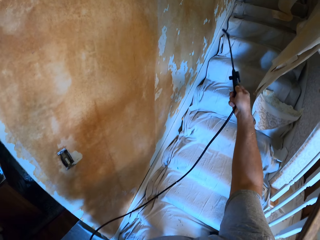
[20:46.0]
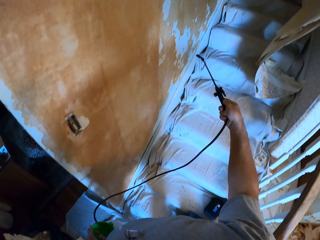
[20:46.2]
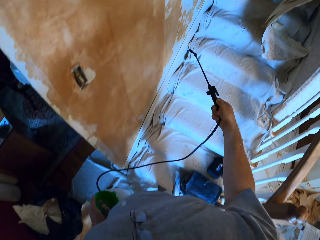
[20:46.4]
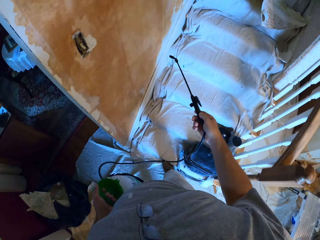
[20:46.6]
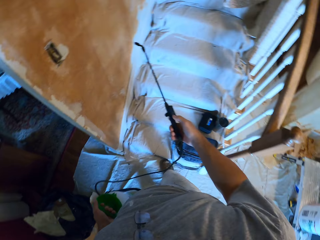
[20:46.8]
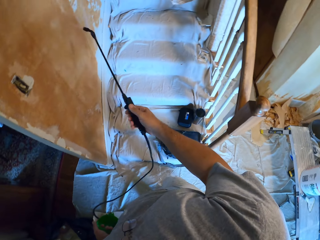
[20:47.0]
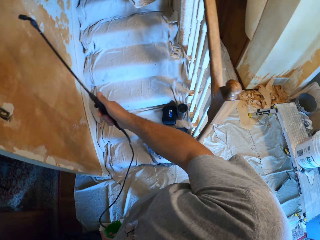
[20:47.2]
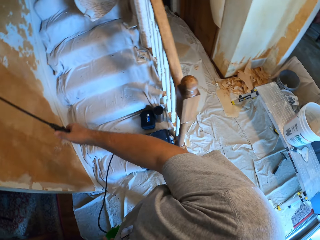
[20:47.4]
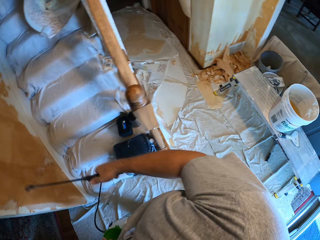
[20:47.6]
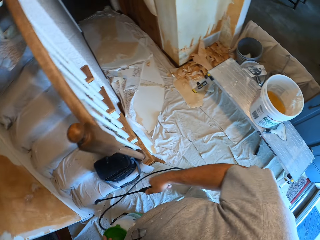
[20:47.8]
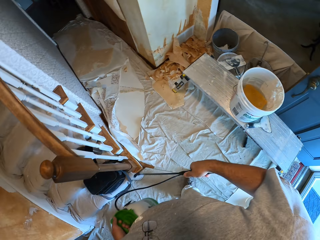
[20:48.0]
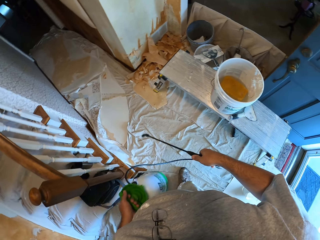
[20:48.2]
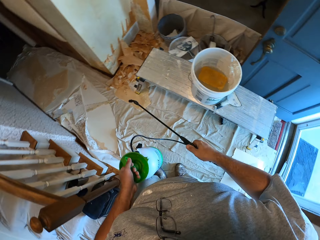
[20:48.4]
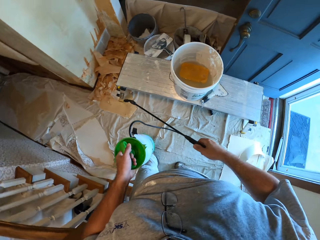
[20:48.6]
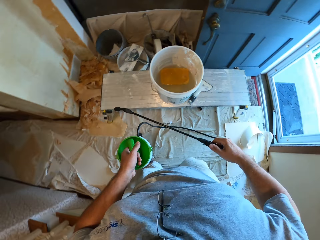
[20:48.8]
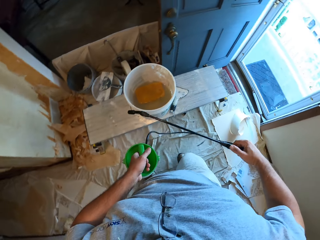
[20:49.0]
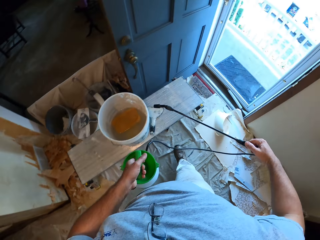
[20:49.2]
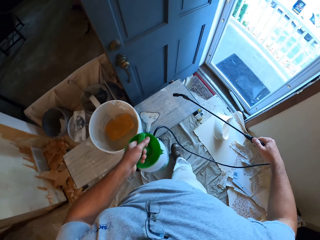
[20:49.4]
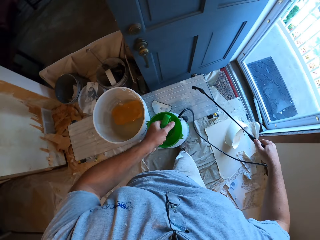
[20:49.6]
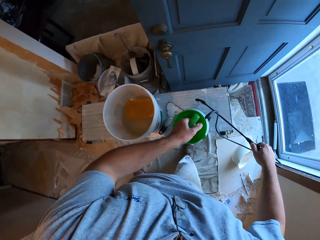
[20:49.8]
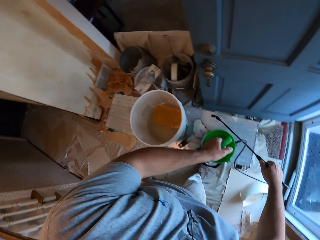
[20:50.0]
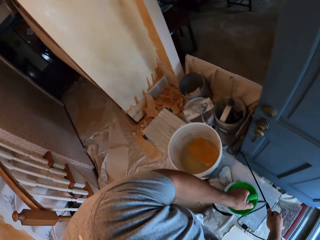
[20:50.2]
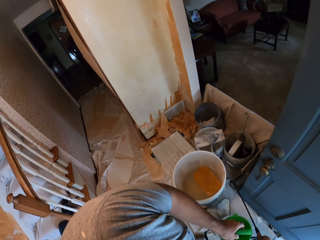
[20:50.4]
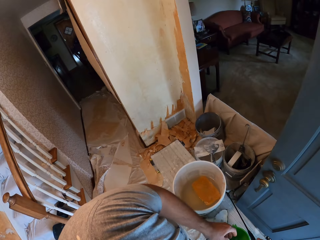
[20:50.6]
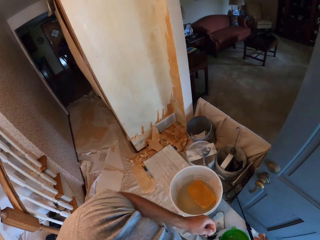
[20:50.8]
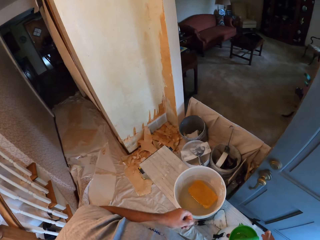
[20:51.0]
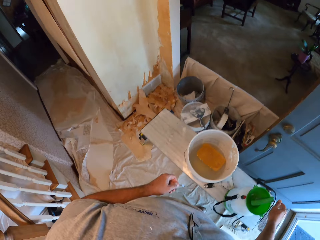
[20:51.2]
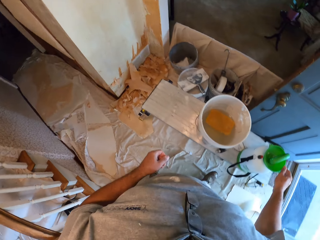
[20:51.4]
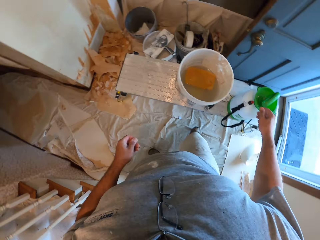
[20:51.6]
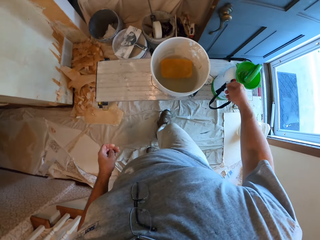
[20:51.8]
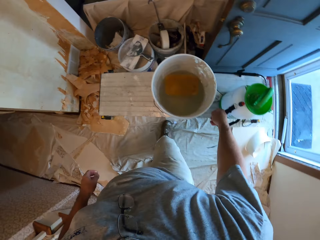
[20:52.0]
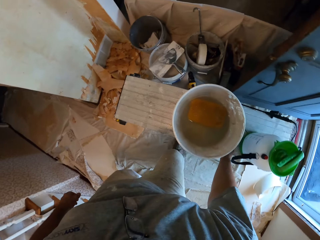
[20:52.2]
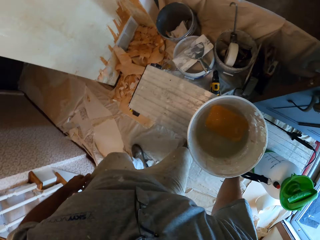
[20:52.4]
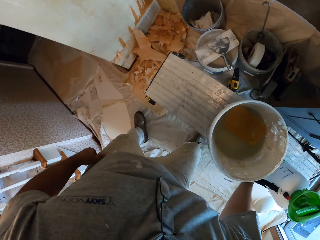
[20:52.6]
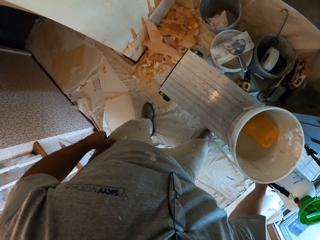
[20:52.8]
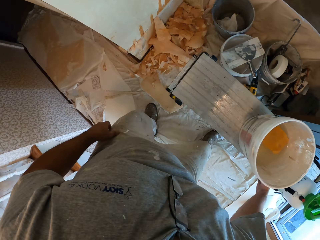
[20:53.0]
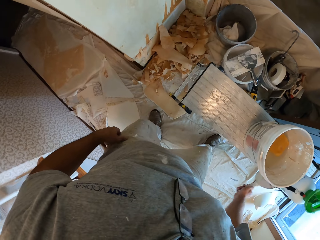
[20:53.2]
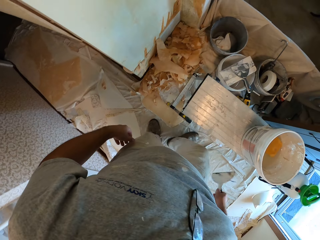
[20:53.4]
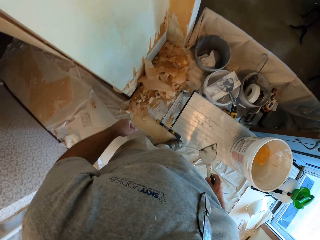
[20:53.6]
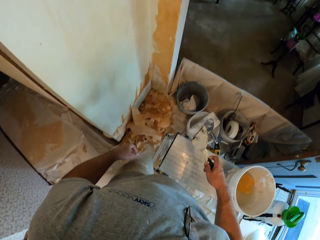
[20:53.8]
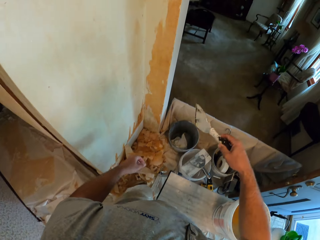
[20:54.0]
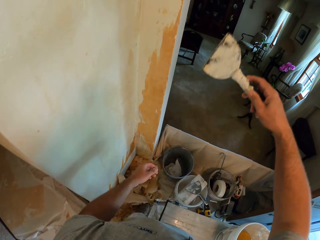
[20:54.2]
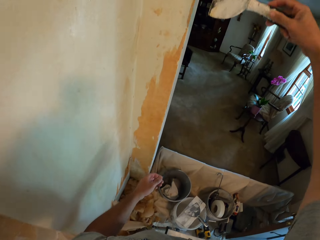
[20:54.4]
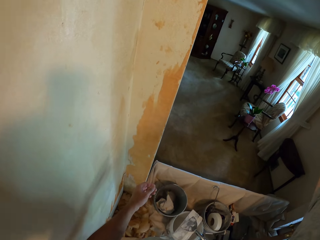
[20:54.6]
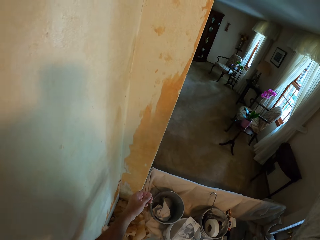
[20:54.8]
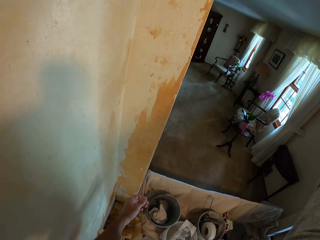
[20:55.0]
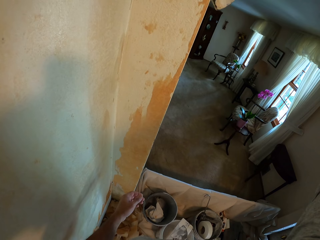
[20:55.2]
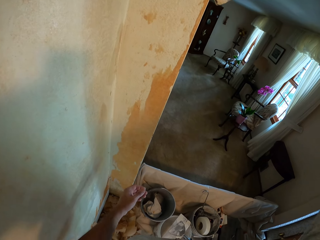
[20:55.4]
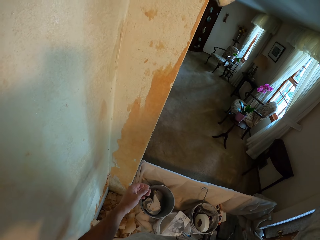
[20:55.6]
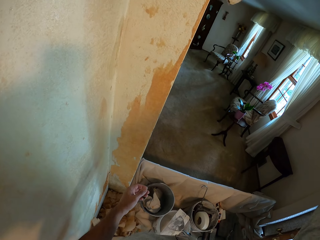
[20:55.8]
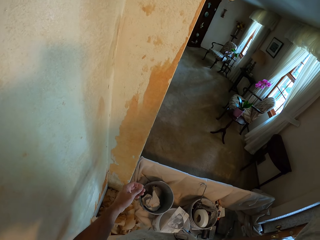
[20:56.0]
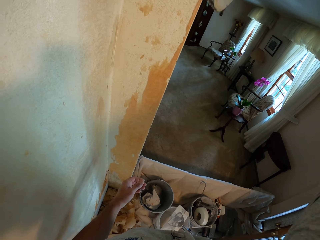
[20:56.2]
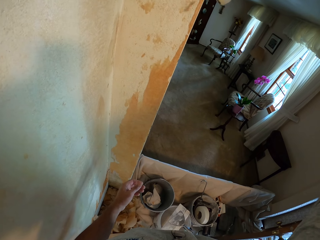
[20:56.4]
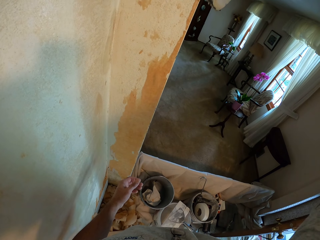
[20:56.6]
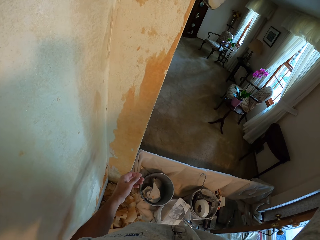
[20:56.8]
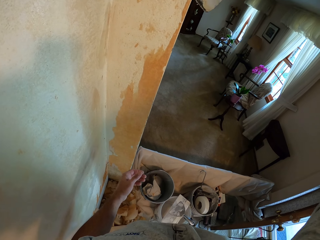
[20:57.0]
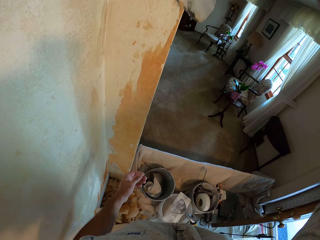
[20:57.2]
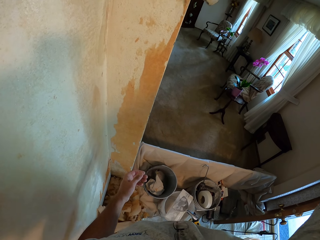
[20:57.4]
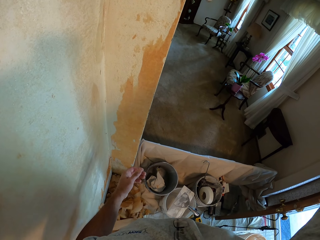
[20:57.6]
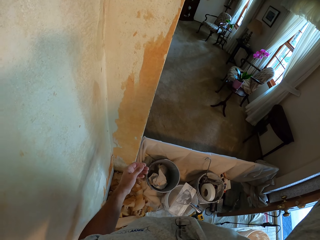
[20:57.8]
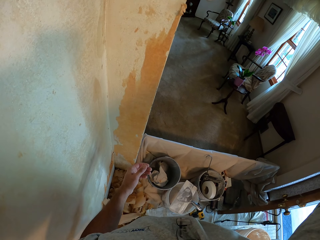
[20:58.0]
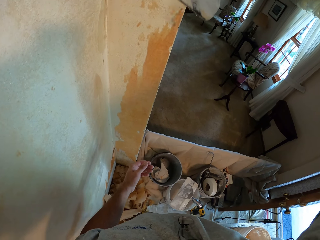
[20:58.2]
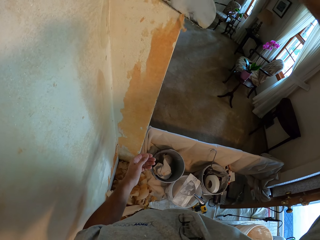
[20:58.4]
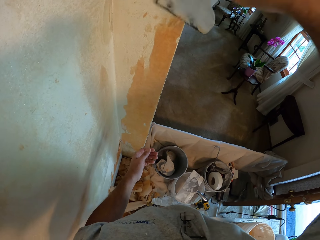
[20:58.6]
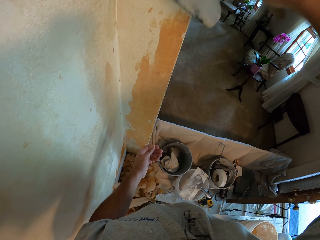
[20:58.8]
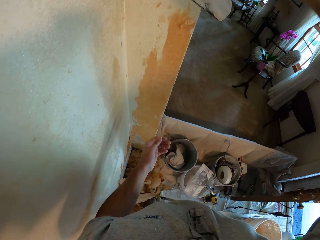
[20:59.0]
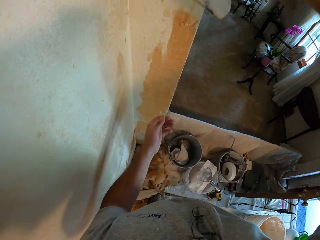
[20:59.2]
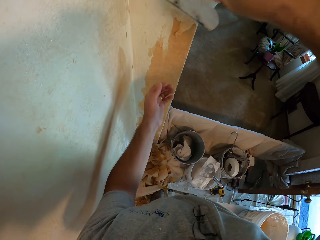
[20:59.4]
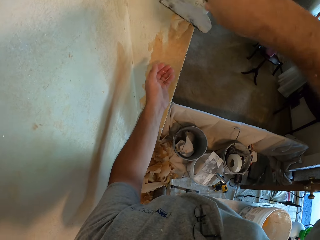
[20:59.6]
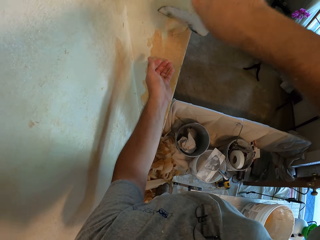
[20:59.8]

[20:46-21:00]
The camera wearer walks to the wall. They put the spraying machine on the bench. They pick up a wall scraper from the bench. They walk to the wall. They remove the wrap paper using the wall scraper.

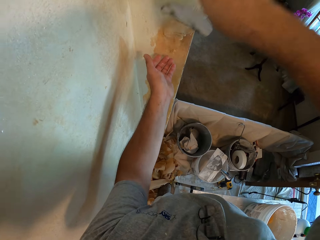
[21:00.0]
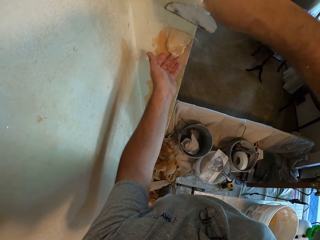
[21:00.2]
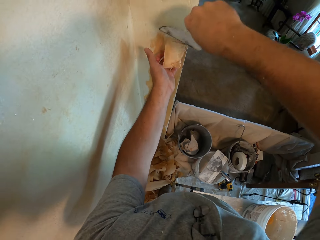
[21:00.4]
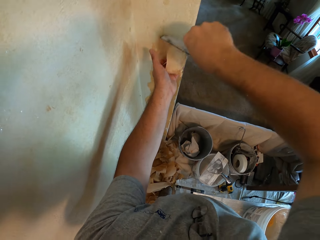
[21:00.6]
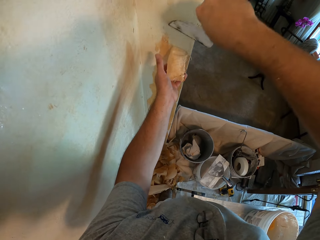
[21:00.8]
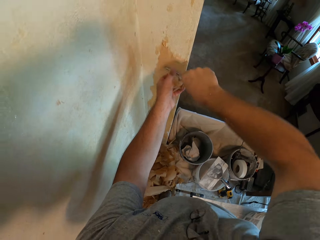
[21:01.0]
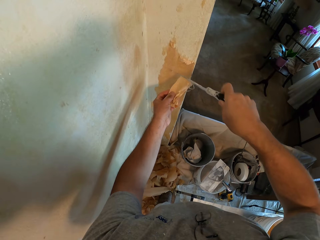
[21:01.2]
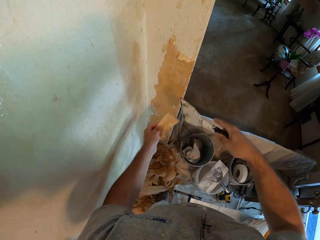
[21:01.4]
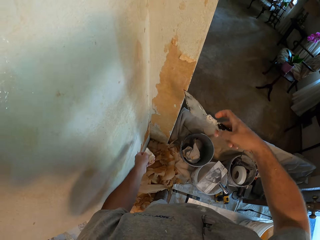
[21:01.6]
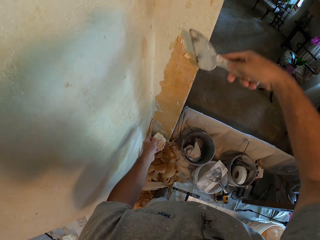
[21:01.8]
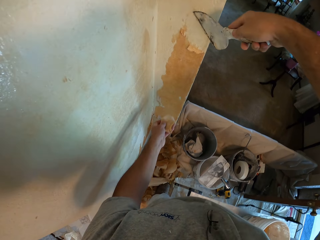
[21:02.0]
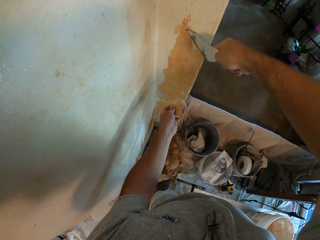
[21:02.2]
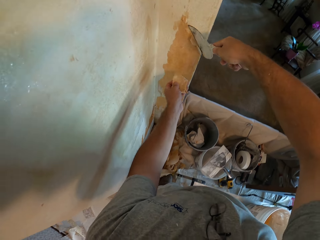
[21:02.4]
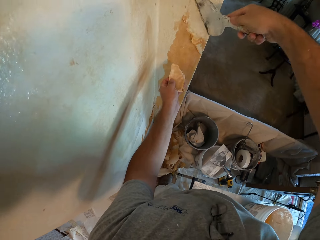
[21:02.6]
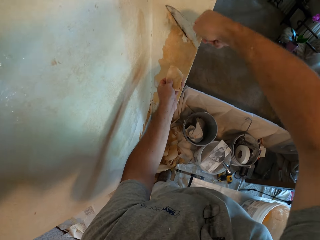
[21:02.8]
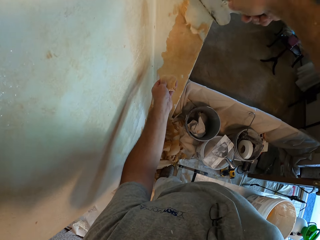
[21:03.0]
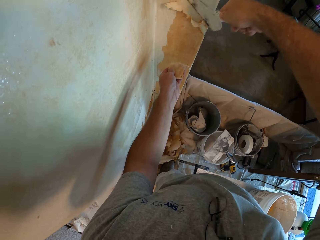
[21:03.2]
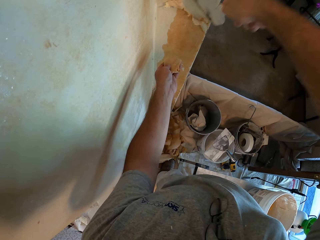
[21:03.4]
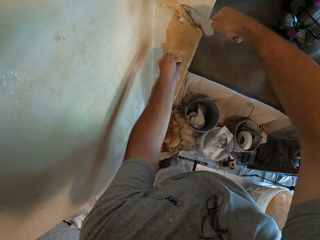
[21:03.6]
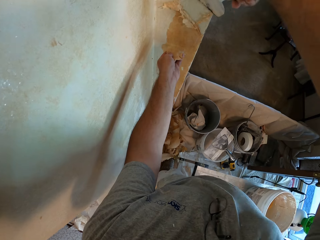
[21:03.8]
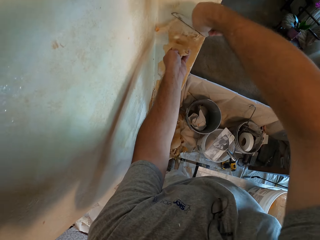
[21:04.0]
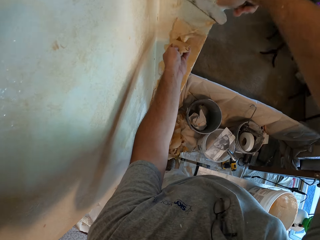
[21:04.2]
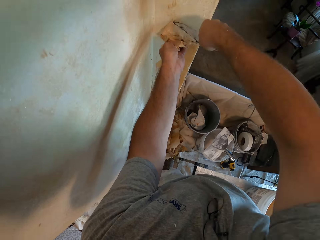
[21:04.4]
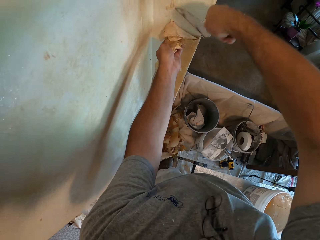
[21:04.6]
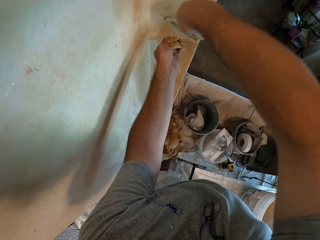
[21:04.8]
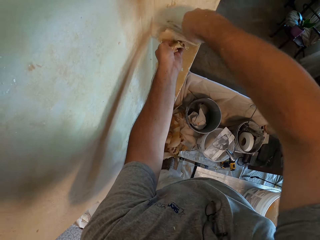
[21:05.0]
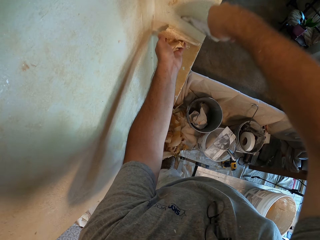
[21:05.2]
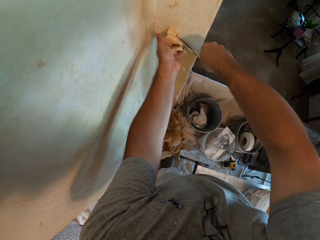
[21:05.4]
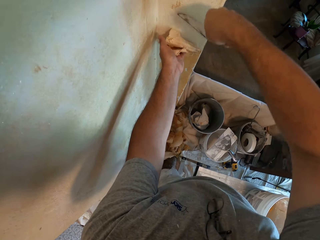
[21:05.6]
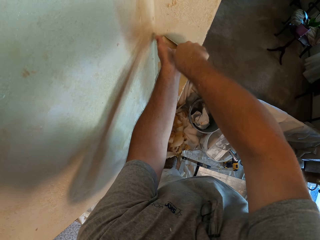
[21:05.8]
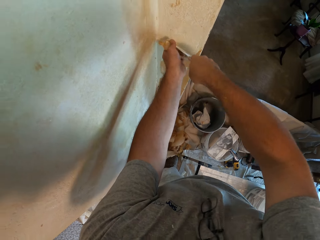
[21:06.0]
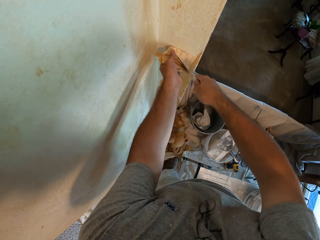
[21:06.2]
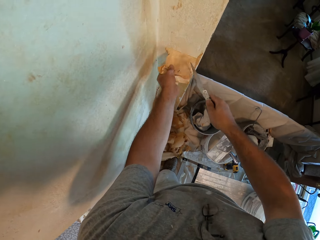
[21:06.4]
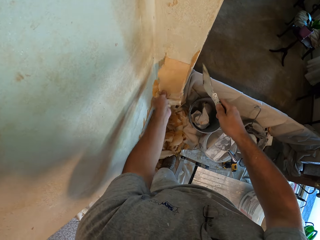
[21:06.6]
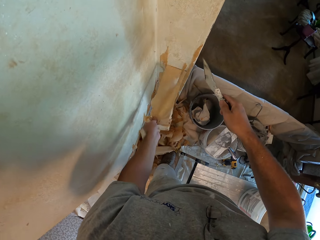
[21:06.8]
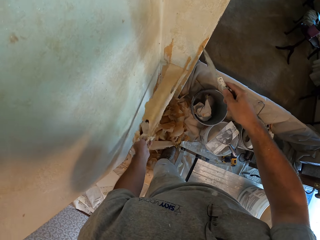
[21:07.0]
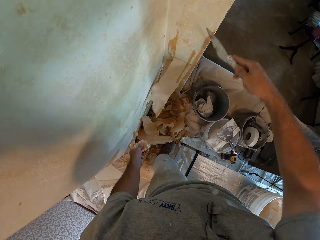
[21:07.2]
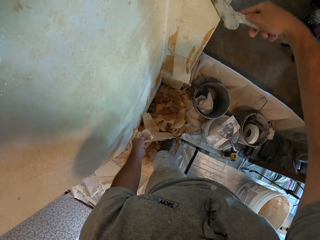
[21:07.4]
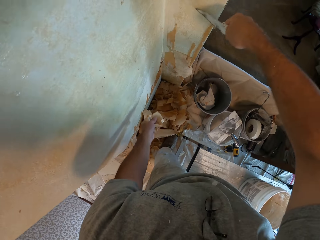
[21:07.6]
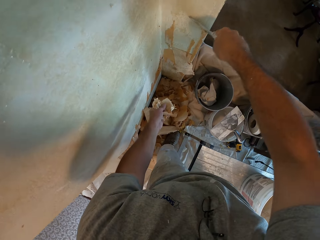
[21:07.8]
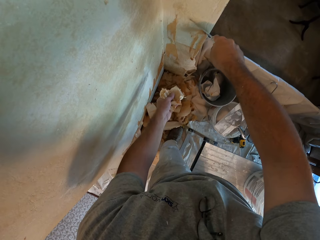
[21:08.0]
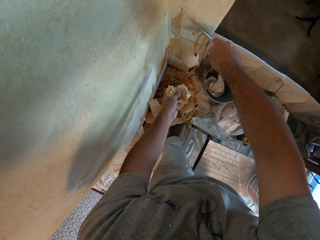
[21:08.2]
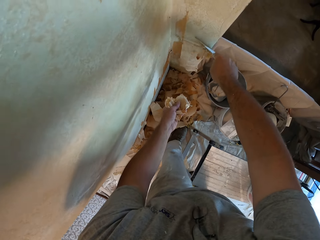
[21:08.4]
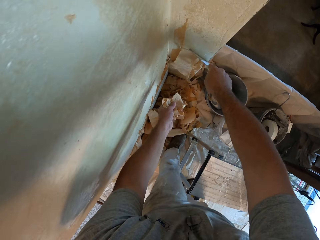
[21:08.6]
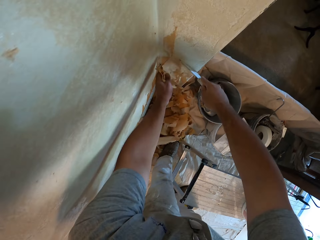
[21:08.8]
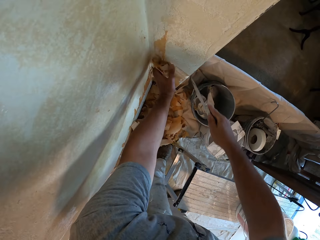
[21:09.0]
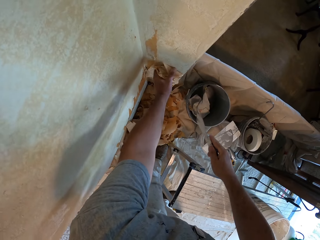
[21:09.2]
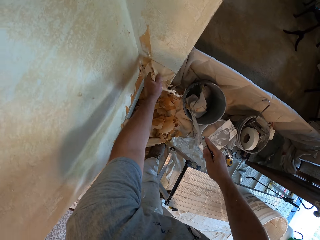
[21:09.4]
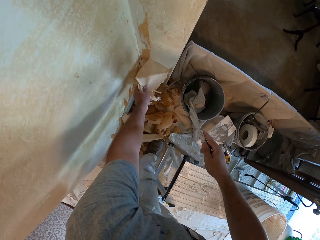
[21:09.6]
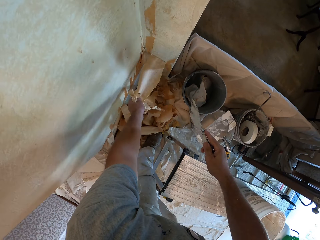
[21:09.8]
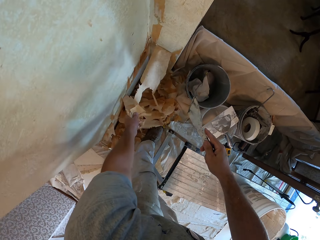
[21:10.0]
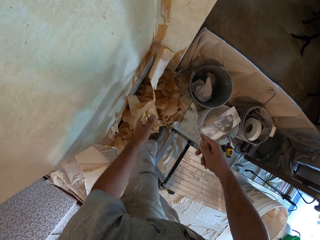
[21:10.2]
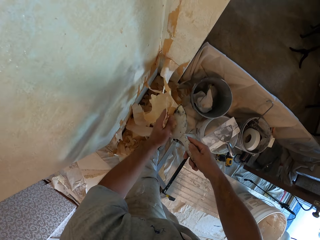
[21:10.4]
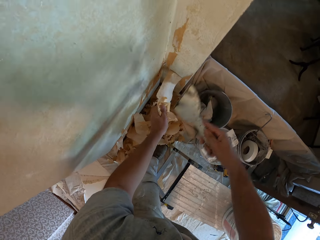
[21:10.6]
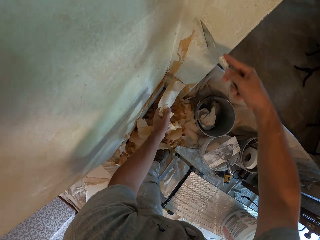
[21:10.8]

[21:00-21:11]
The camera wearer pulls the wallpaper with his left hand. He scrapes the wallpaper on the wall with a putty knife. He pulls the wallpaper with his left hand.
